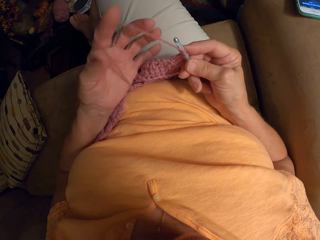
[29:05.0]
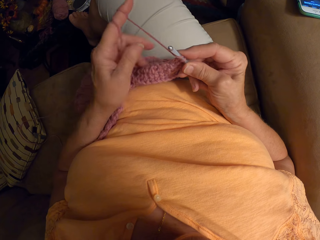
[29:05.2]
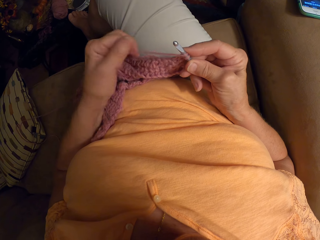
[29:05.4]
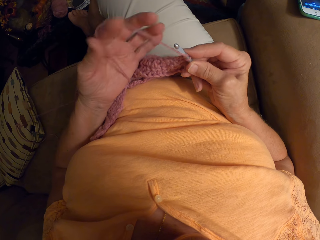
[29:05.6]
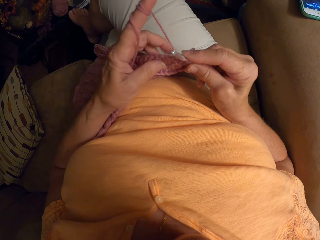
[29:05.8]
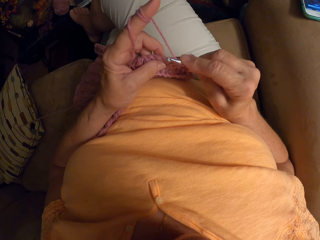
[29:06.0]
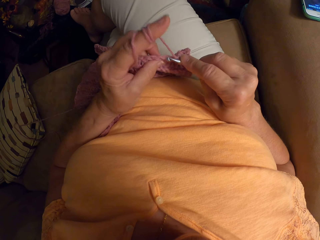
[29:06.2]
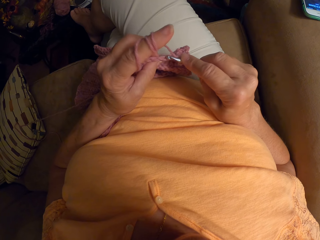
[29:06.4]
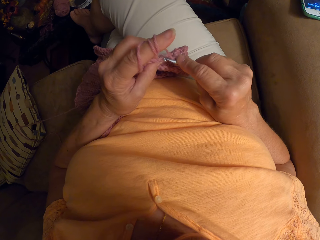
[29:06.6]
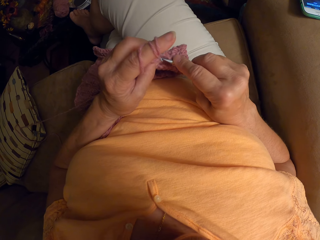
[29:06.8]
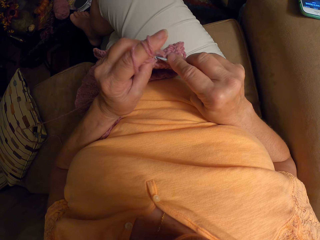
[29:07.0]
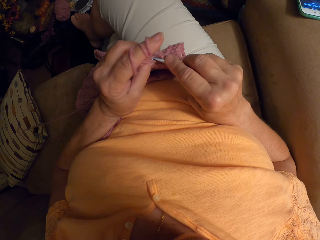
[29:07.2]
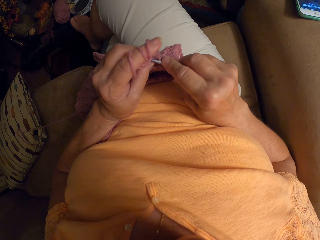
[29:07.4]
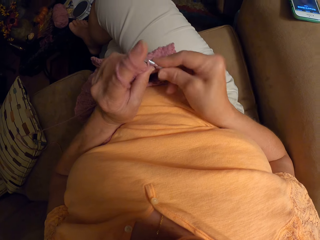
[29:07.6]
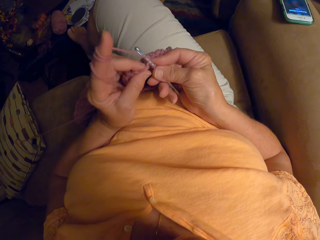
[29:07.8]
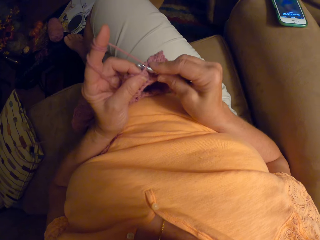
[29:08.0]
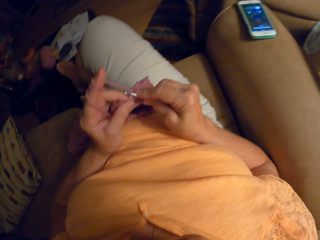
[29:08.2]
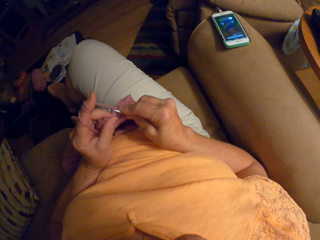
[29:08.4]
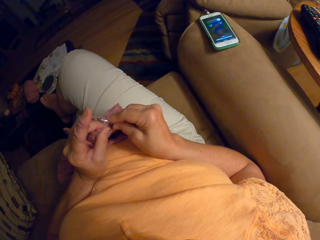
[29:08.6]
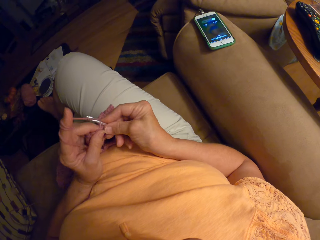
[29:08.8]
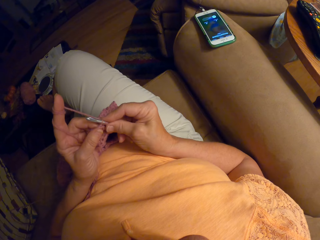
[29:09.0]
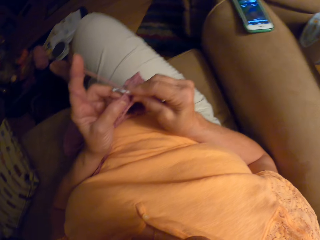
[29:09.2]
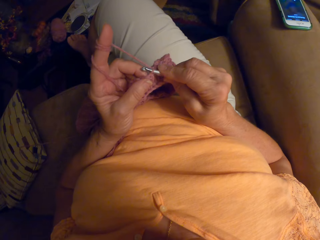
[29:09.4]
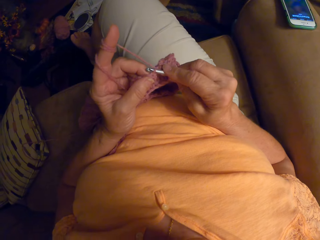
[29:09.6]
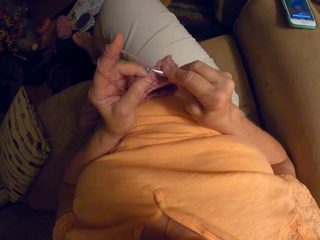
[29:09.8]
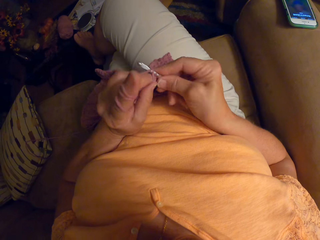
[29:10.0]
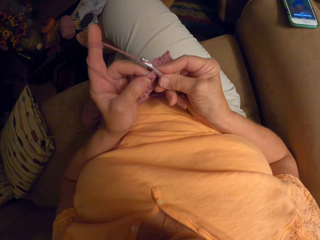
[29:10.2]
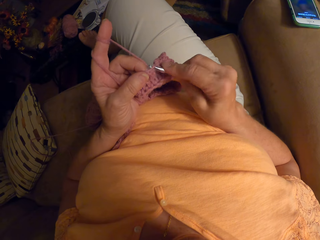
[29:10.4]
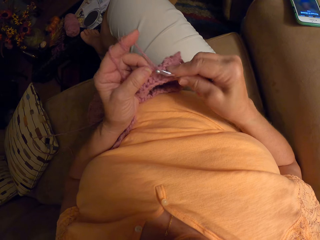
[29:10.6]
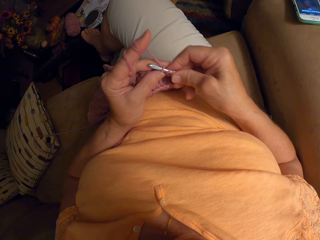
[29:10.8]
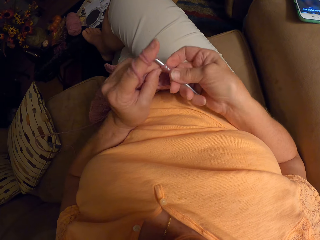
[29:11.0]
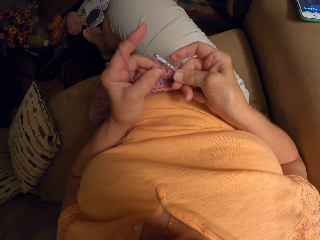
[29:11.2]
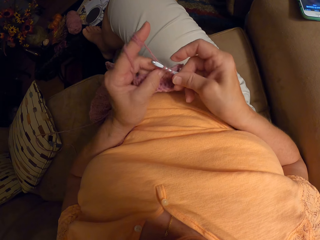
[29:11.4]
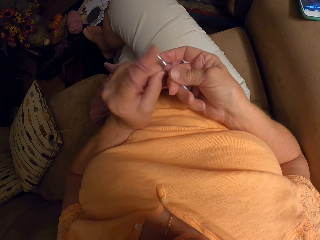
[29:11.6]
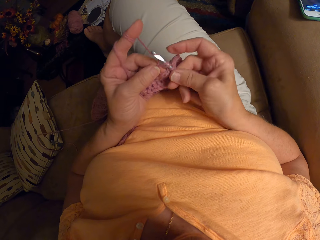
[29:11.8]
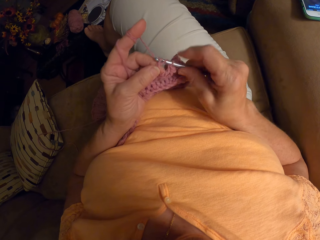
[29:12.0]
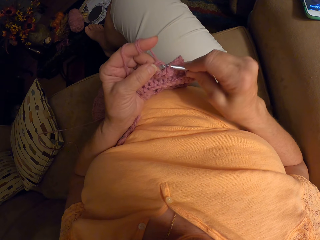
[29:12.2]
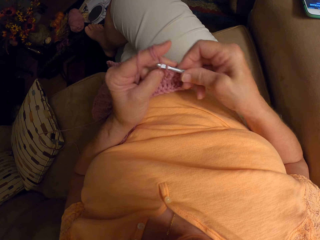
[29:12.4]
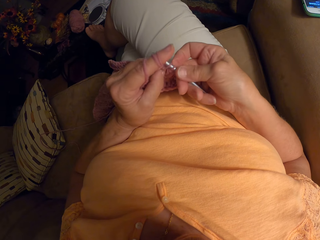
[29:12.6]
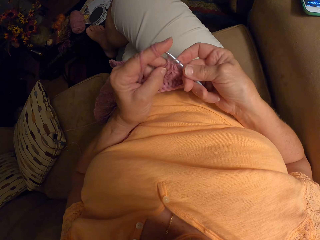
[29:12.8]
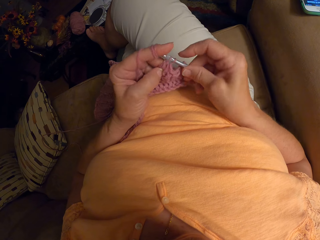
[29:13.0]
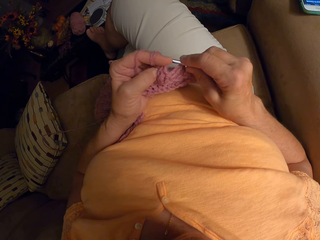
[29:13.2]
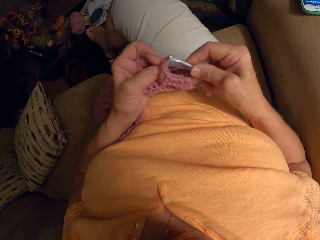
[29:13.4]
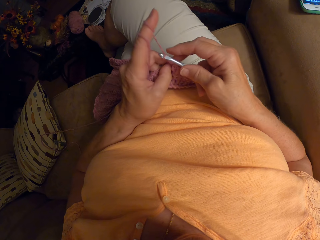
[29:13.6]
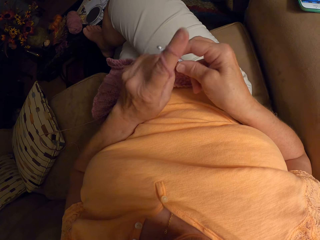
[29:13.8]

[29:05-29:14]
The camera wearer rolls the knitting thread or yarn on her index finger. She crochets the unfinished crochet pattern with the crochet hook and the yarn.

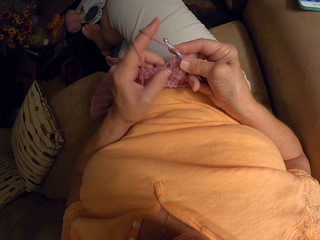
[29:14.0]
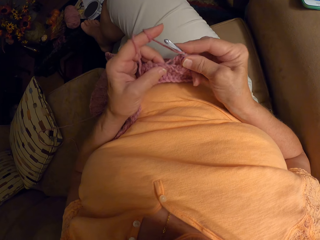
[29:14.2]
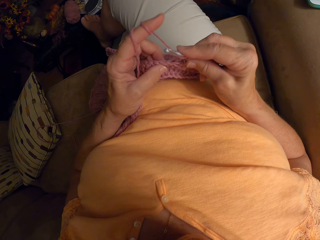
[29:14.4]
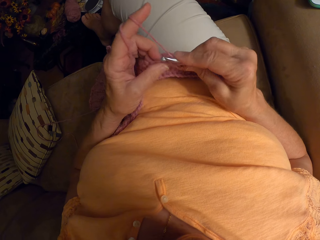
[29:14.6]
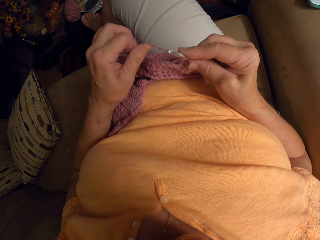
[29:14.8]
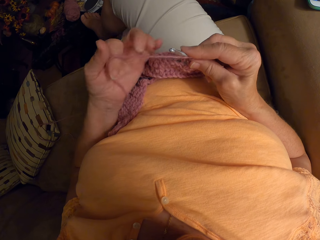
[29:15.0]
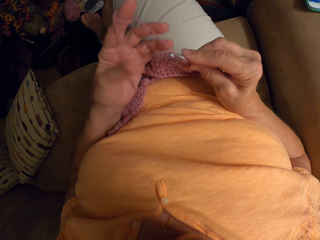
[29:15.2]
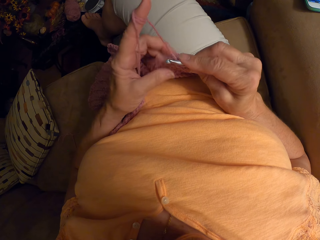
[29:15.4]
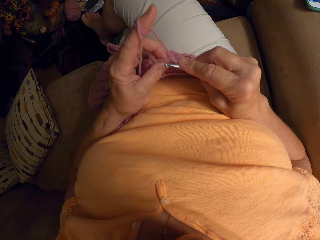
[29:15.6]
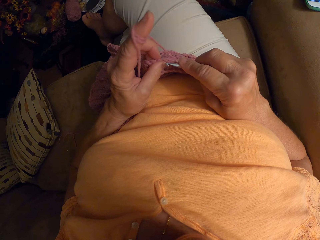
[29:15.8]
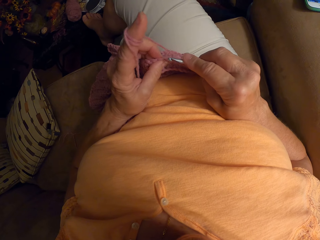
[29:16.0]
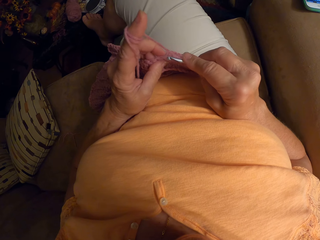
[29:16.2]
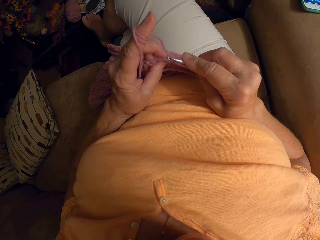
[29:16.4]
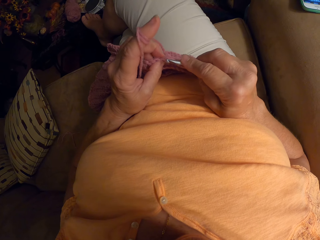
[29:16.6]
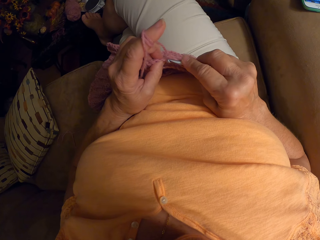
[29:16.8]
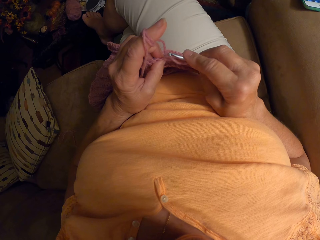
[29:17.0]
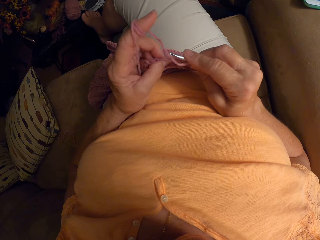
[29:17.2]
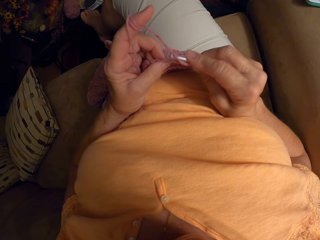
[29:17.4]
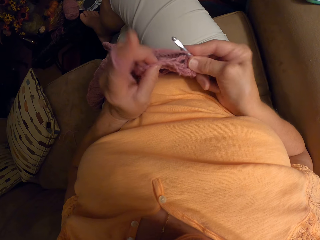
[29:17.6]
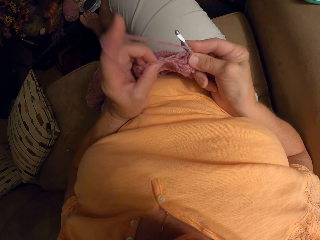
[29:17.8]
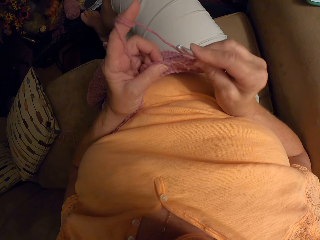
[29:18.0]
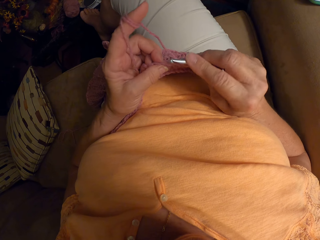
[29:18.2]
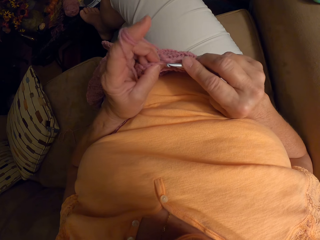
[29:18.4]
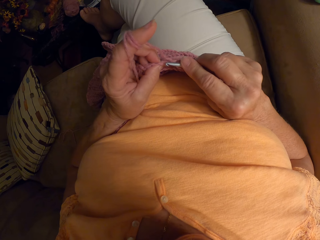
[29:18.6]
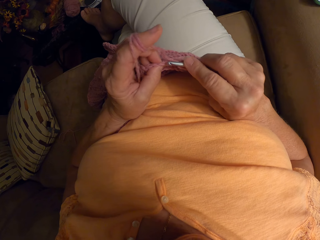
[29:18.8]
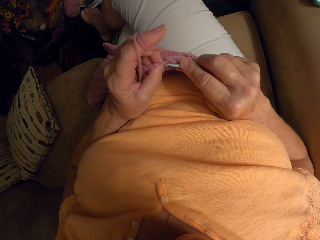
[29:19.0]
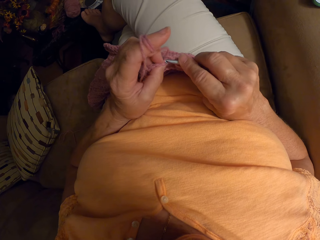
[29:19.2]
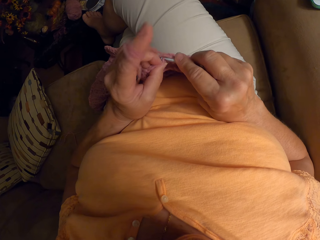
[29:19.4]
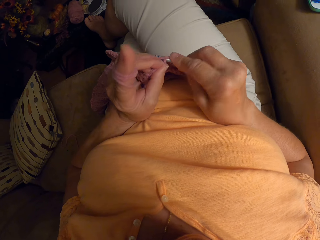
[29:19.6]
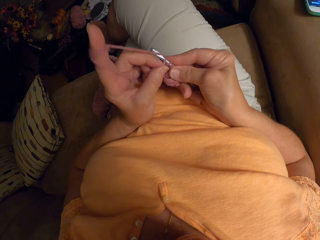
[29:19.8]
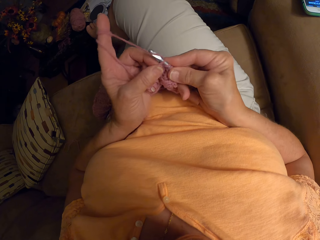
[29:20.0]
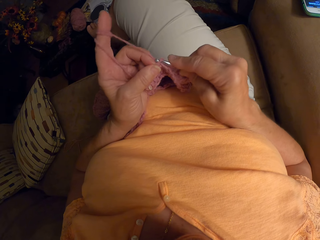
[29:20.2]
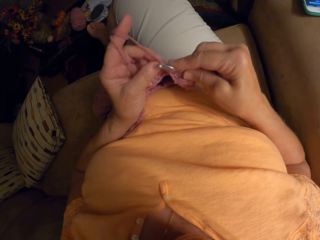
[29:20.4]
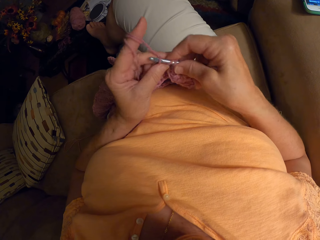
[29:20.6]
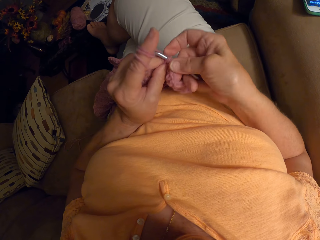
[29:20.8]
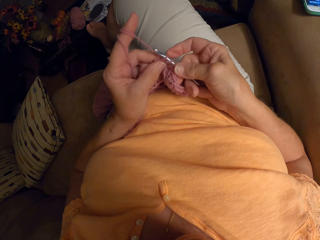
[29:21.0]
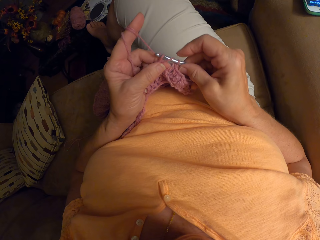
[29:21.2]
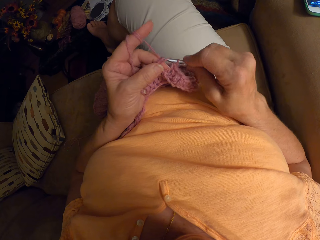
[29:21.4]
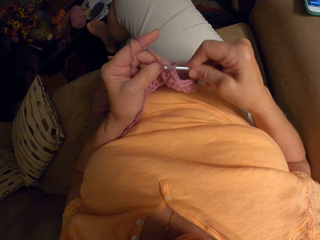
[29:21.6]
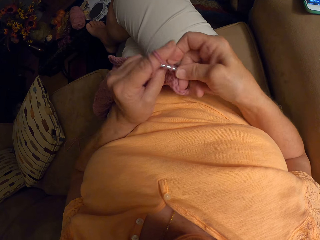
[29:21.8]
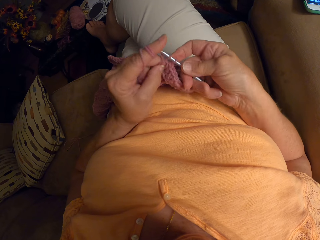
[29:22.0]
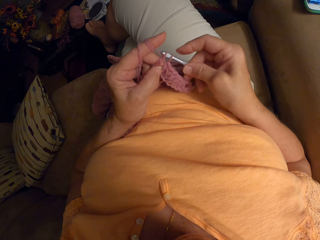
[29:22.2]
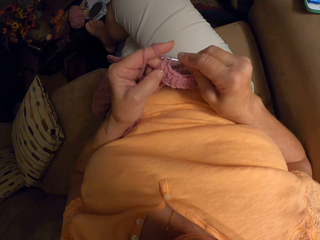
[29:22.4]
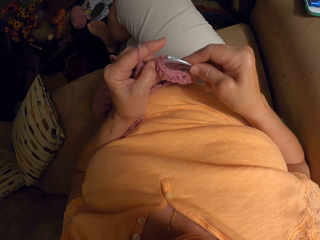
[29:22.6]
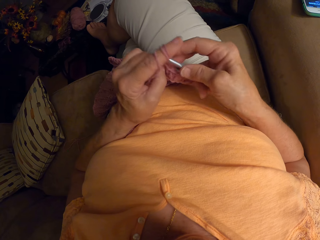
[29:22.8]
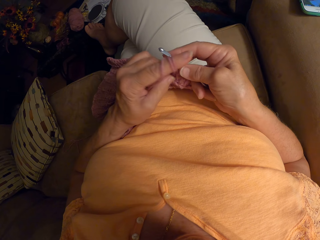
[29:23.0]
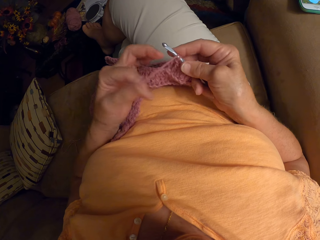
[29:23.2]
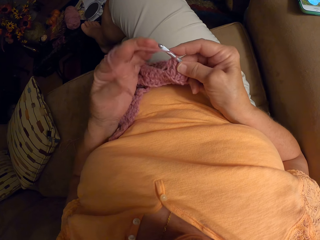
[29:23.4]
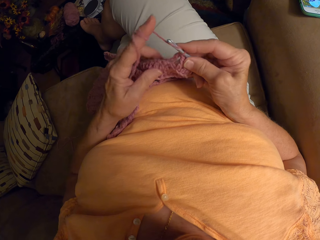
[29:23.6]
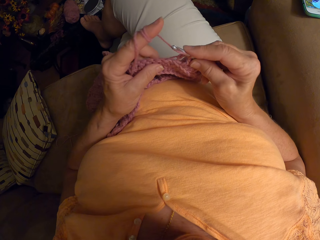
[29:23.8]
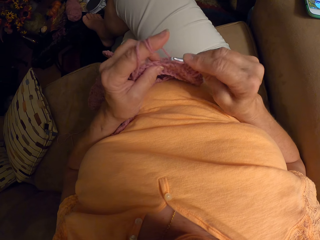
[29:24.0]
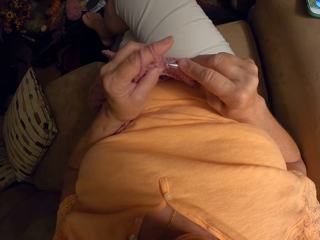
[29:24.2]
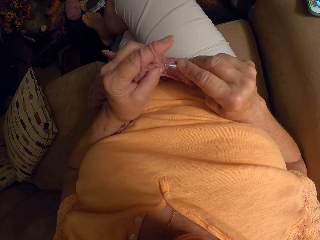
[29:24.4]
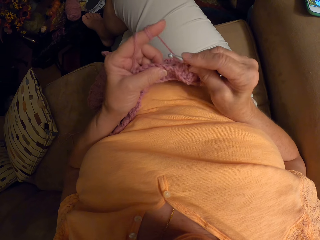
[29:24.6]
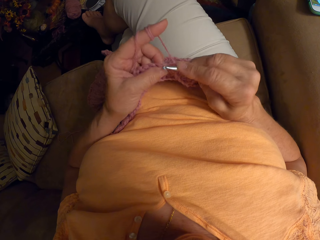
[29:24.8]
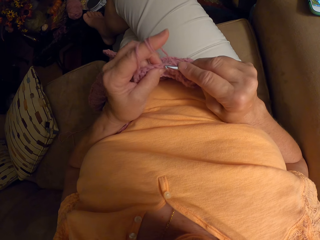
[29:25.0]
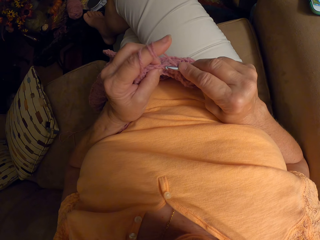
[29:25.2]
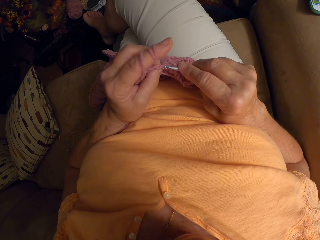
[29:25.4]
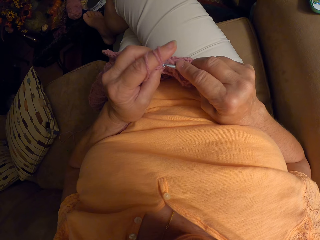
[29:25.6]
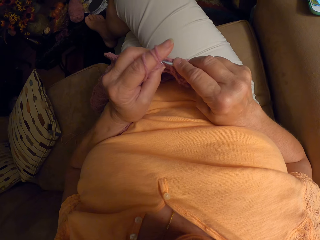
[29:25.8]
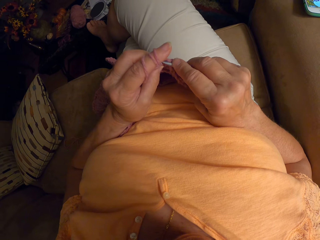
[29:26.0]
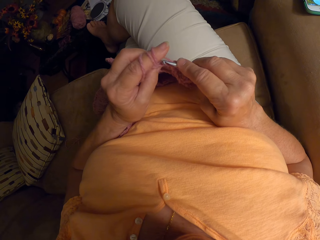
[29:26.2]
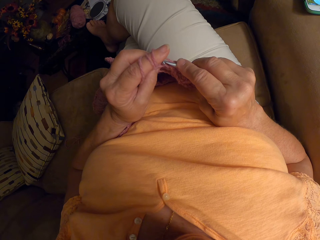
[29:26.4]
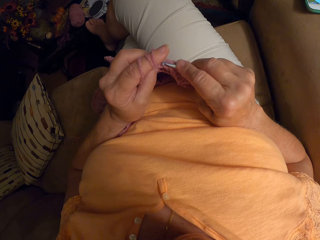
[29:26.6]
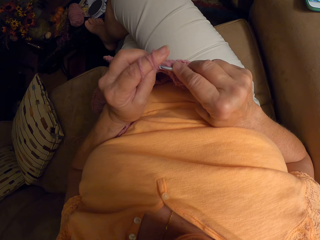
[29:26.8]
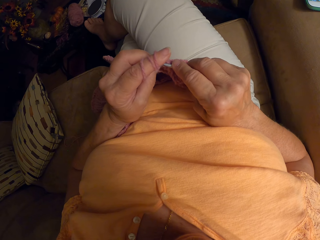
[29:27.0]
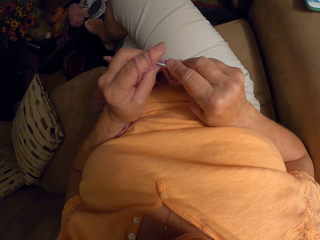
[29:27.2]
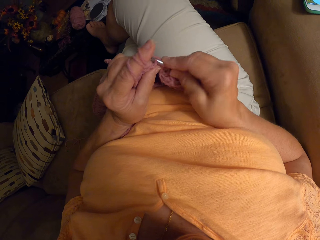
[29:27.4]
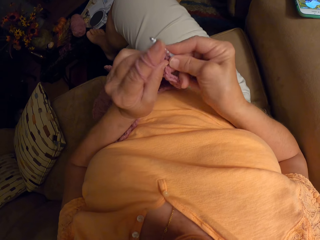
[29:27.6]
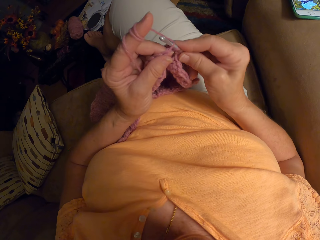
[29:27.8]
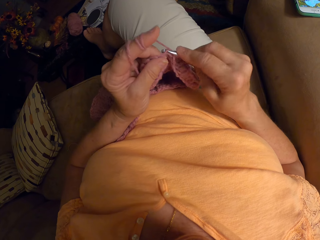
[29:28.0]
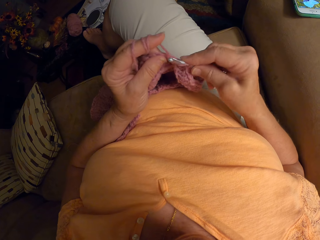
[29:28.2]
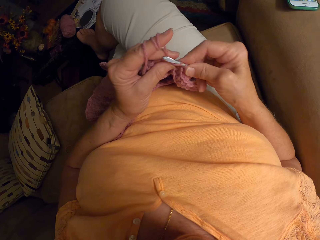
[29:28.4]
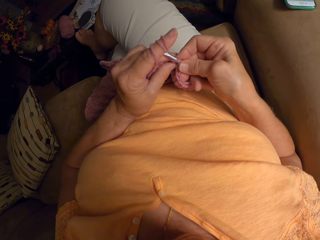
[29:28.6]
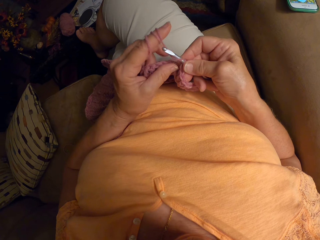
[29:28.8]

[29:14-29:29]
The camera wearer rolls the knitting thread or yarn on her index finger. She crochets the unfinished crochet pattern or garment with the crochet hook and the yarn. She rolls the knitting thread on her index finger again. She knits the garment with her hands.
